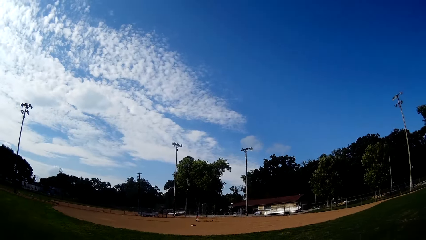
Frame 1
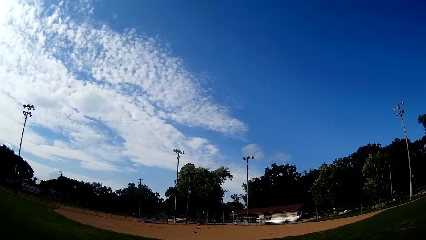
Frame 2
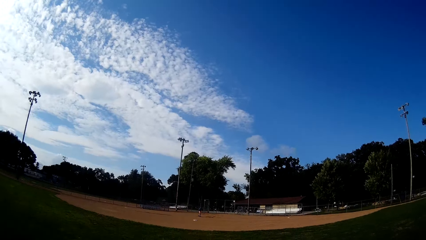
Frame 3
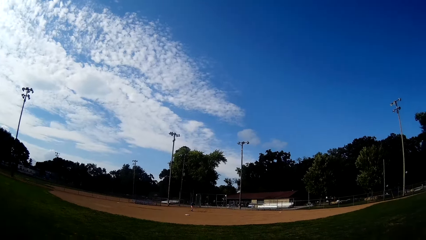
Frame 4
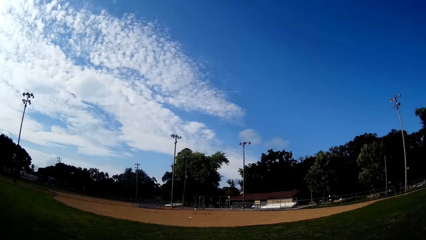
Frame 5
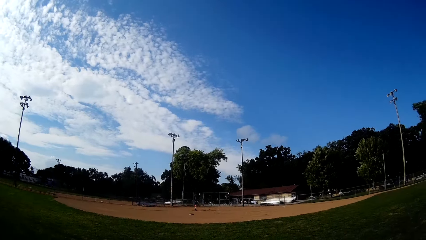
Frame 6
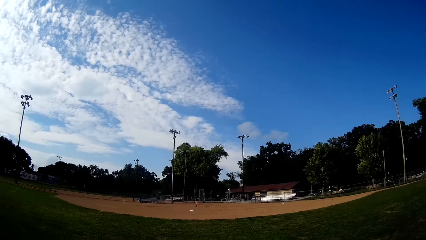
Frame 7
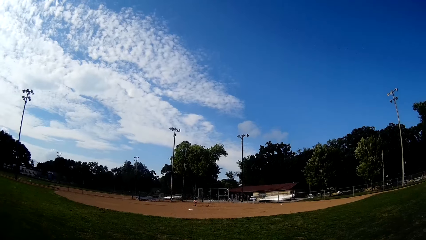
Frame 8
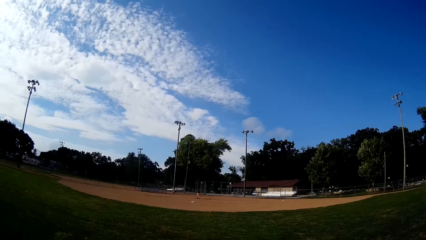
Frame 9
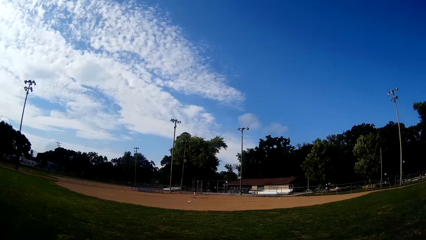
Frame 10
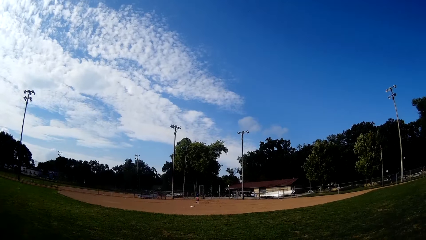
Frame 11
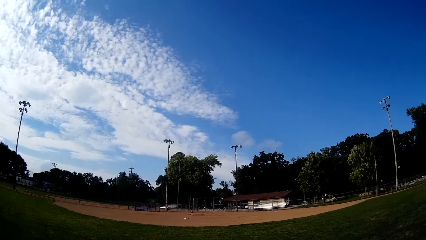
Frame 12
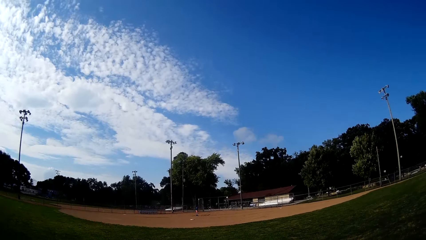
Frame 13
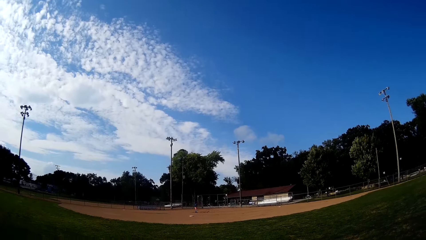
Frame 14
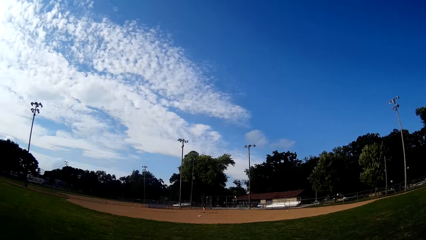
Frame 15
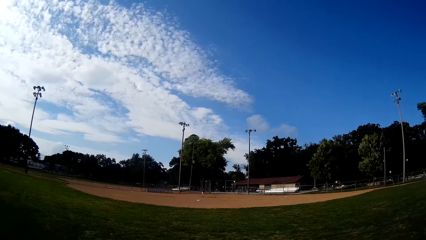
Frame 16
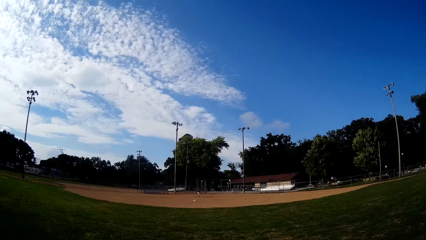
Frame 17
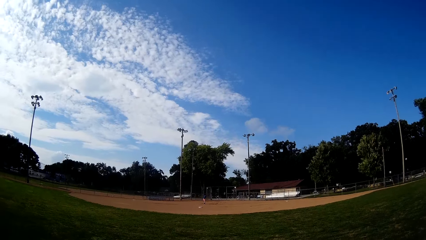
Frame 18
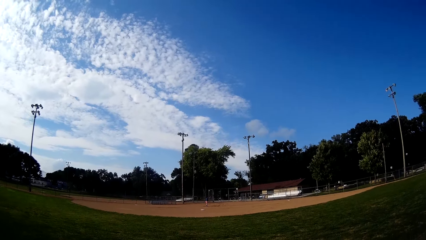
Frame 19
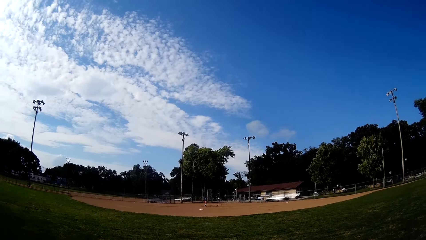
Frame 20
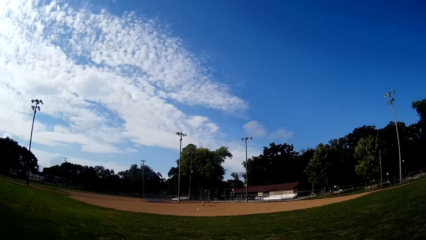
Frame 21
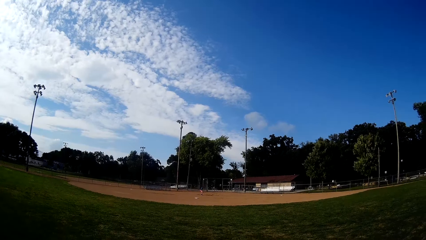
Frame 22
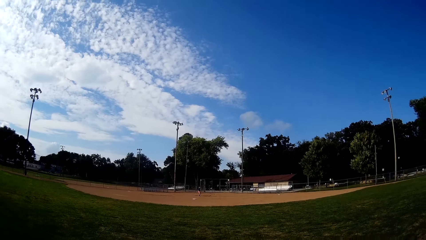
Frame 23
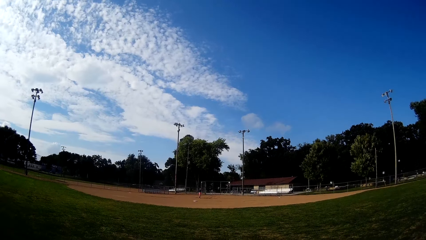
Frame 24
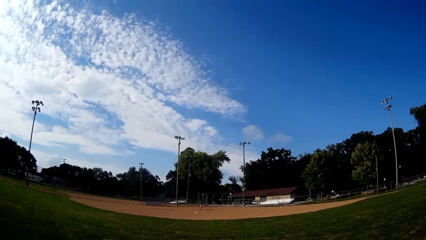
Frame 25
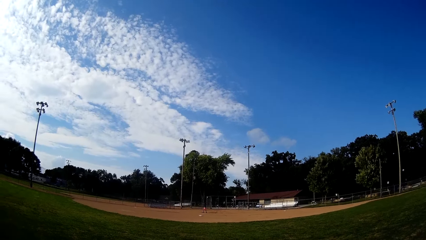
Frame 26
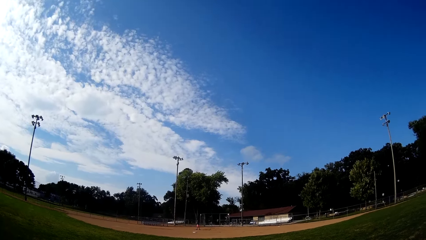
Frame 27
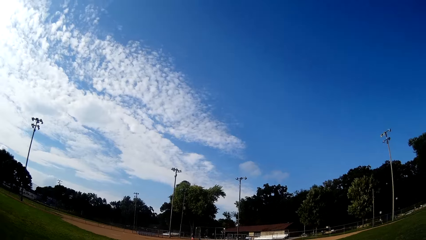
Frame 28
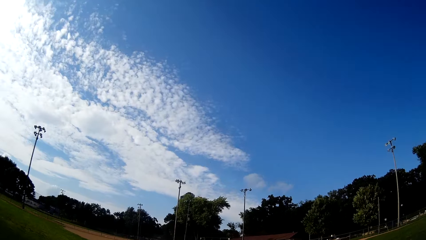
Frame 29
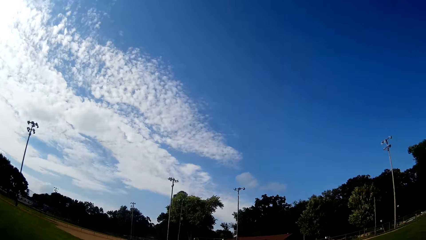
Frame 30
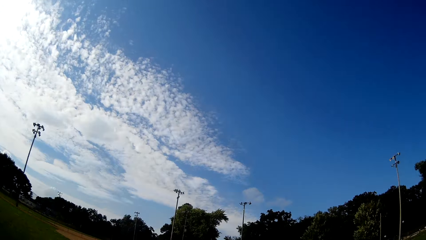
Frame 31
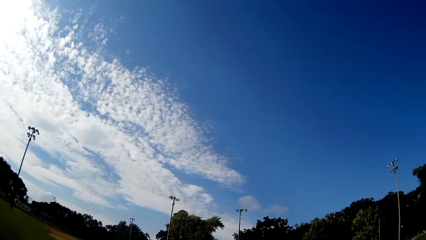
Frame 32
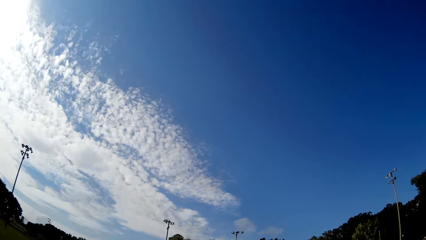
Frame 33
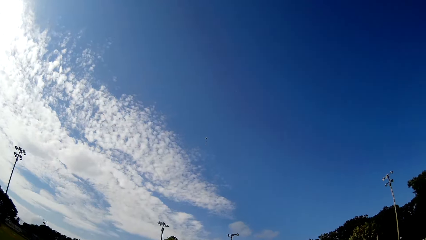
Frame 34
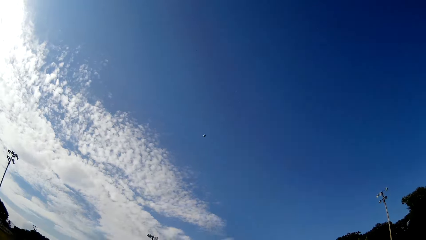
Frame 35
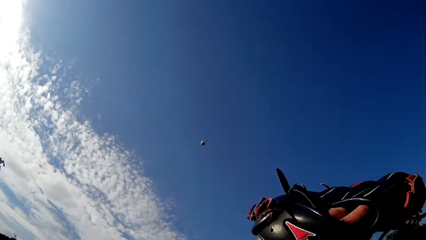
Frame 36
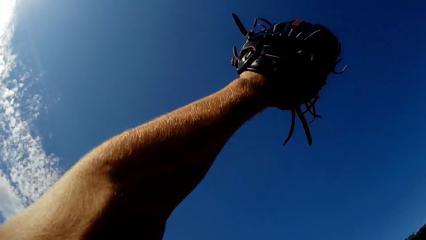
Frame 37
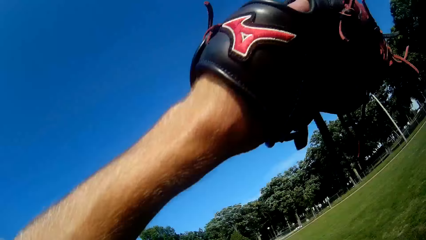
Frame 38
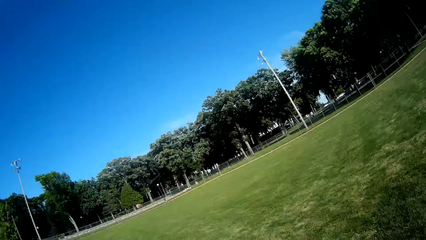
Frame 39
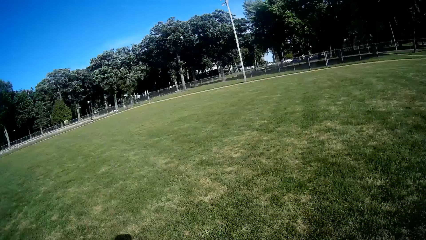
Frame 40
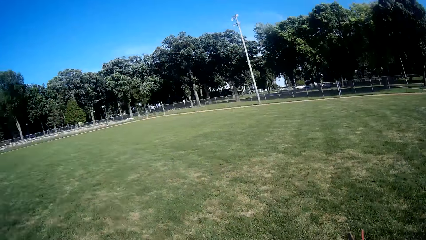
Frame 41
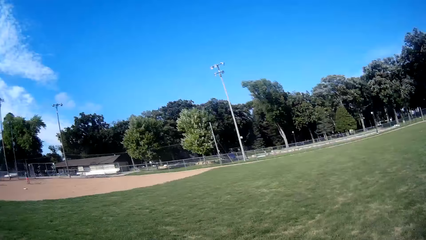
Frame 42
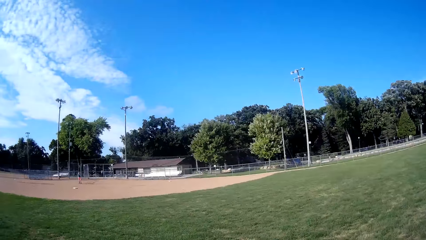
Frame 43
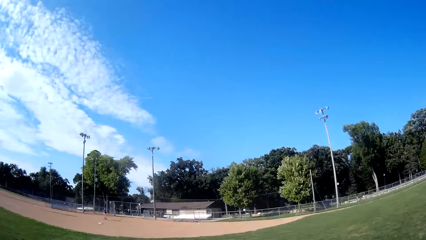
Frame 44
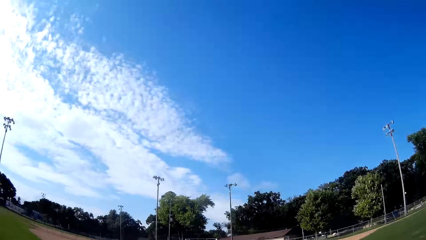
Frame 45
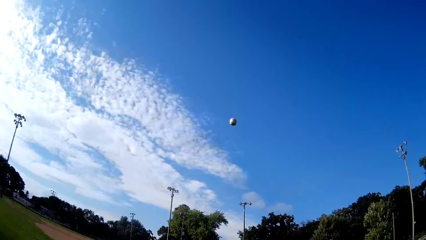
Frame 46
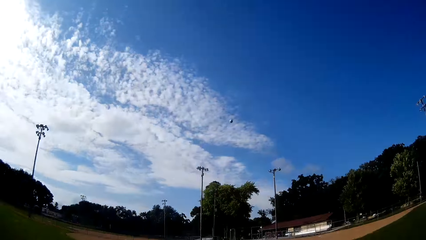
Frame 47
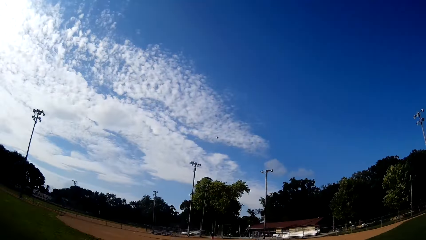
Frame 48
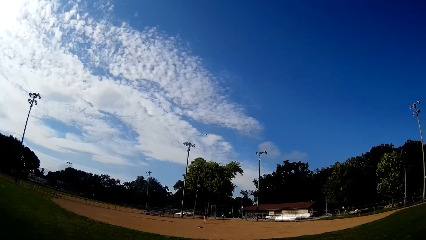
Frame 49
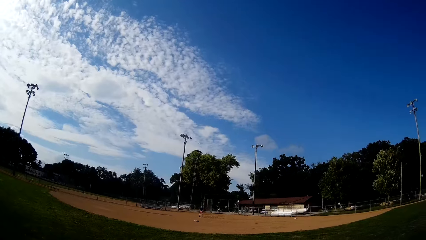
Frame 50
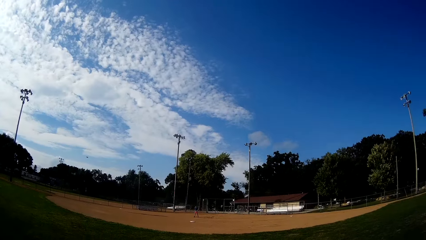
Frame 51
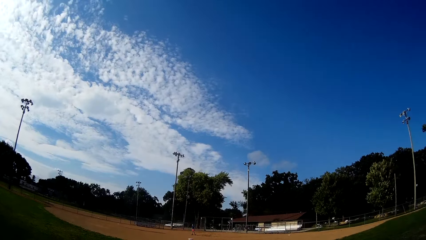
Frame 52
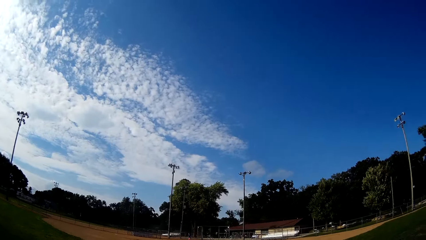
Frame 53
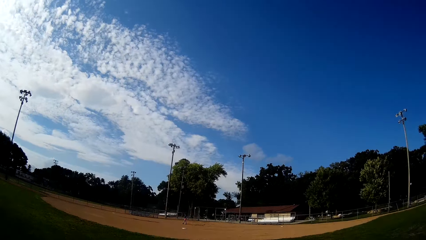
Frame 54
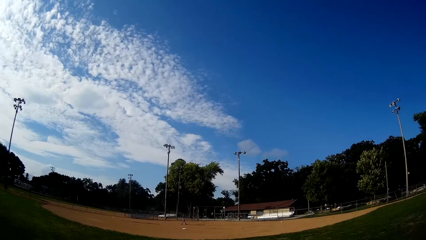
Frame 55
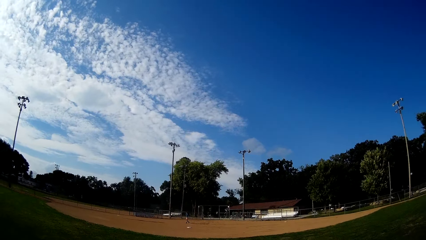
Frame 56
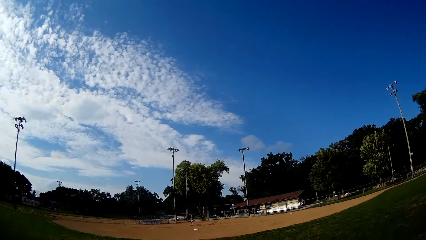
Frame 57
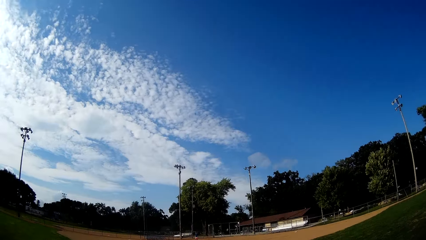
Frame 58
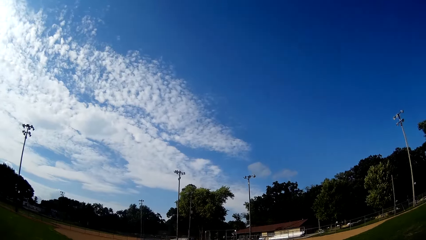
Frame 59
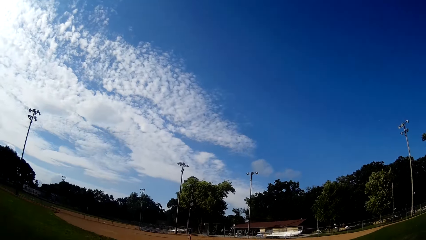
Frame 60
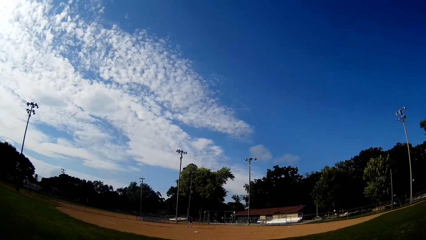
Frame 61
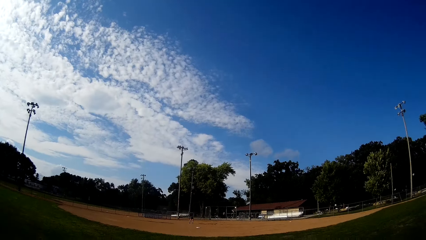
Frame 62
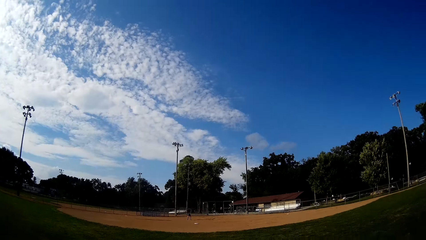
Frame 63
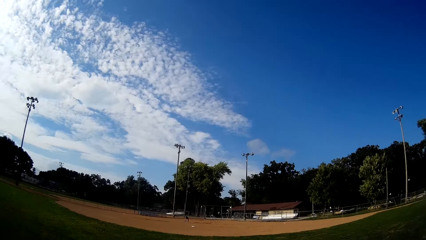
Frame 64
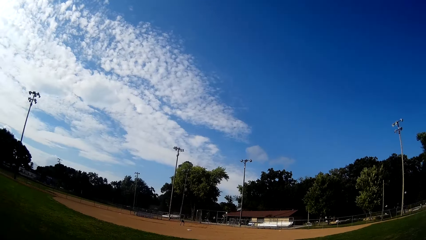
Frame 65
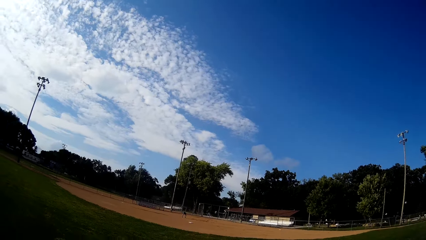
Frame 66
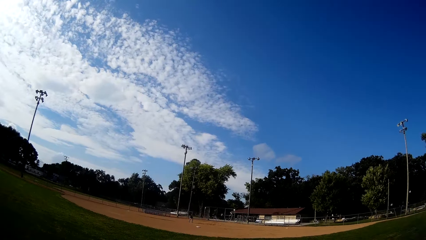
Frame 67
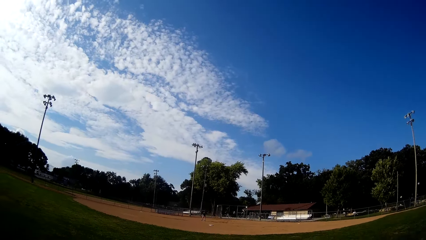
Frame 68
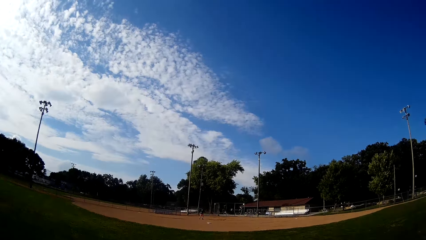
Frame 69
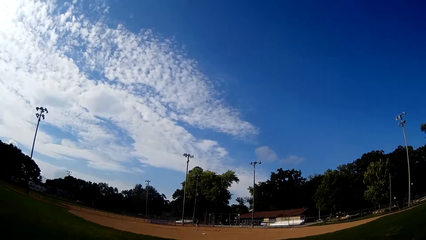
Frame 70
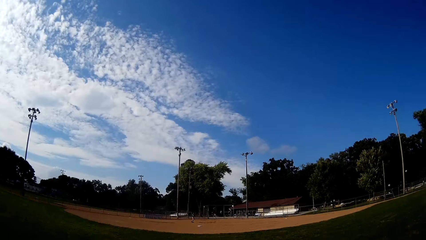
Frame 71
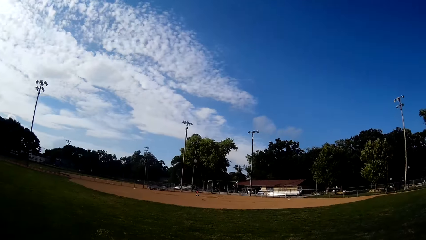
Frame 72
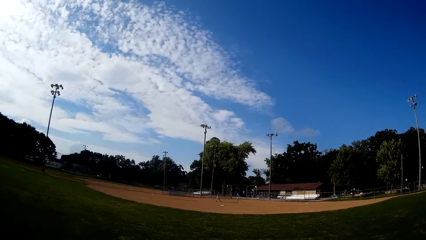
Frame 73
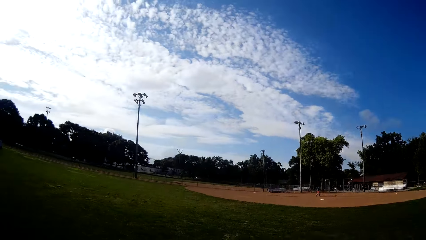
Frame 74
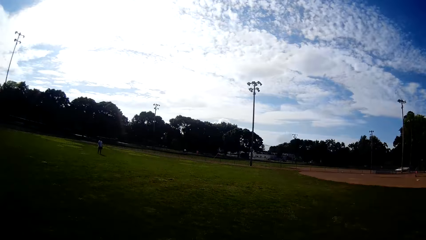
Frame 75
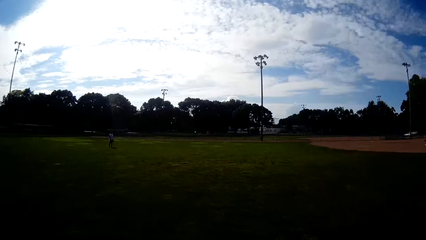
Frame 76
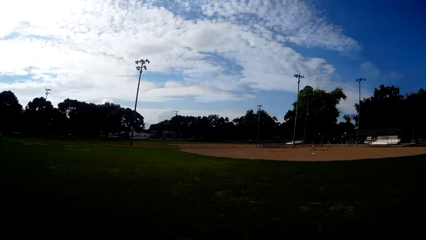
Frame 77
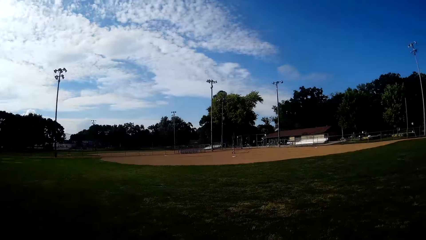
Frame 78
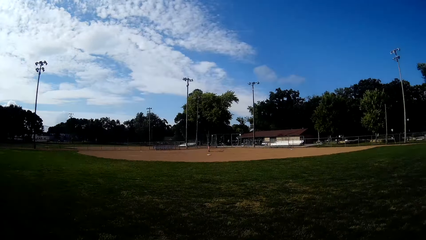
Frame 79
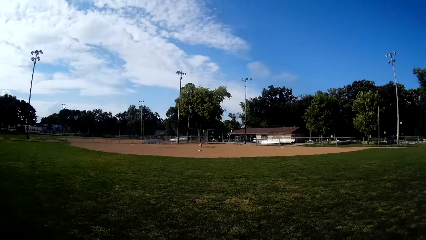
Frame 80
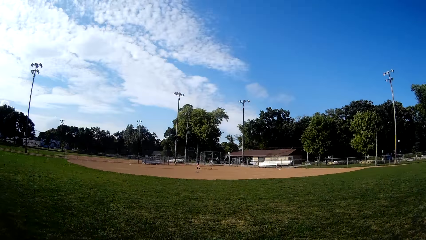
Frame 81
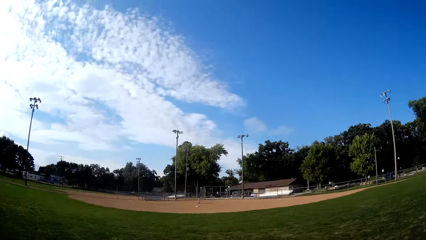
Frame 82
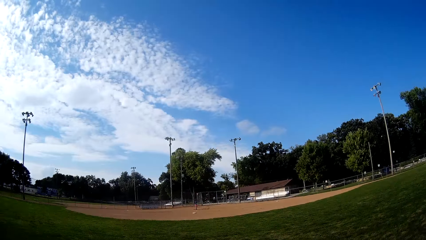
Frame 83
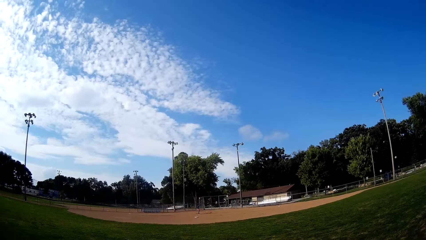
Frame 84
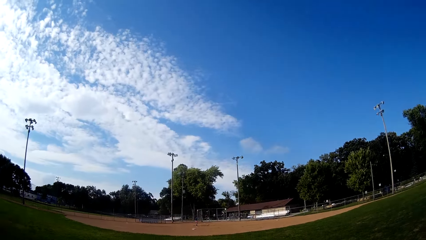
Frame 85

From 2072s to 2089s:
A boy bats the baseball to the camera wearer. The camera wearer runs towards the direction of the baseball. The boy kicks the ball with the hockey stick. The camera wearer catches the baseball with his hand in a glove. He hits the ball and pitches the baseball to the boy. The boy goes after the ball. A man stands in the field.
